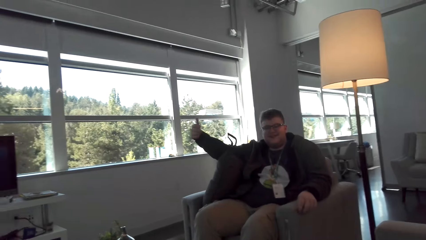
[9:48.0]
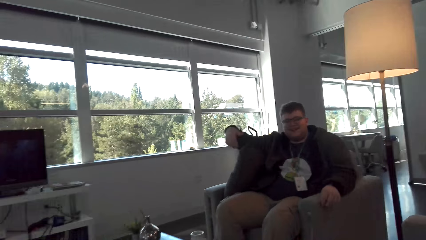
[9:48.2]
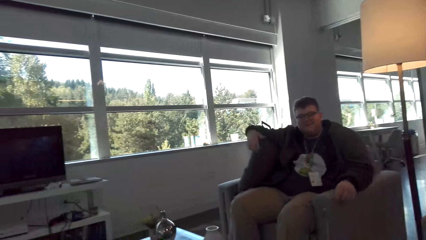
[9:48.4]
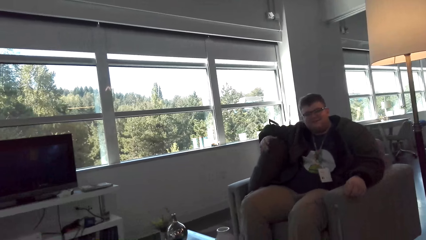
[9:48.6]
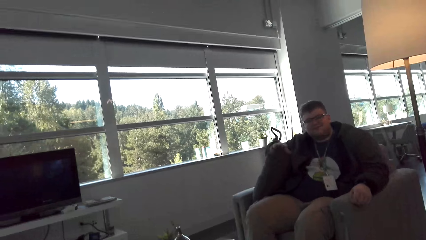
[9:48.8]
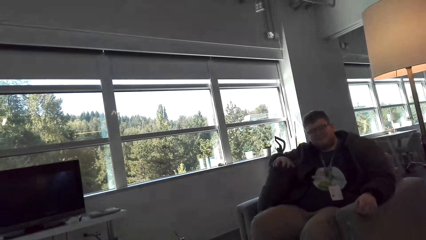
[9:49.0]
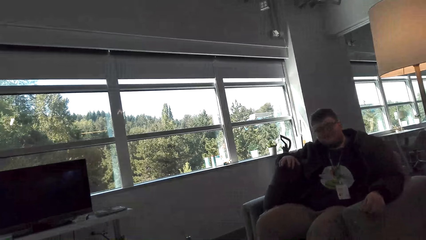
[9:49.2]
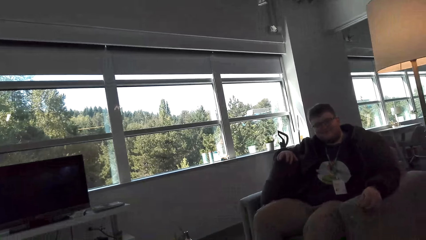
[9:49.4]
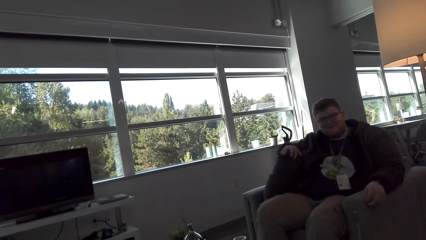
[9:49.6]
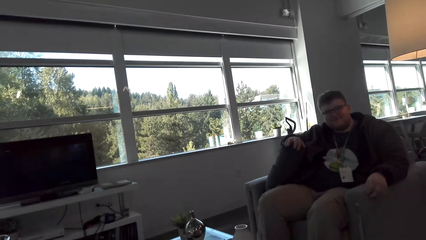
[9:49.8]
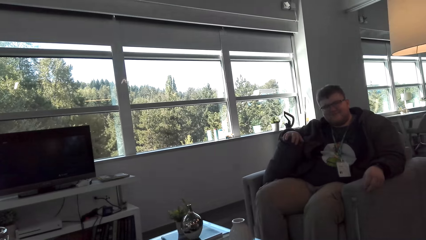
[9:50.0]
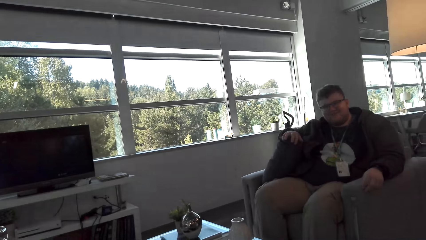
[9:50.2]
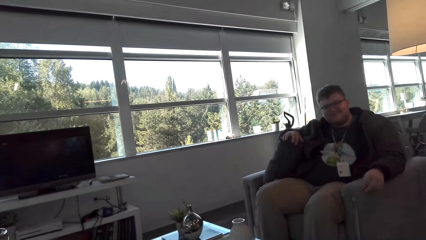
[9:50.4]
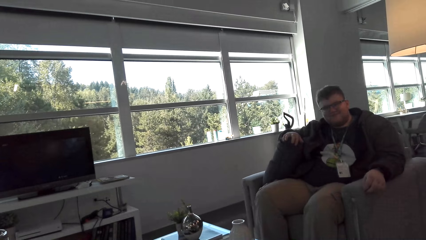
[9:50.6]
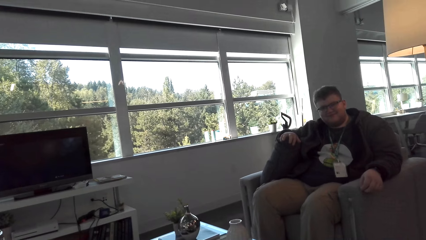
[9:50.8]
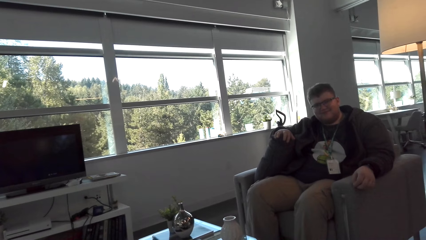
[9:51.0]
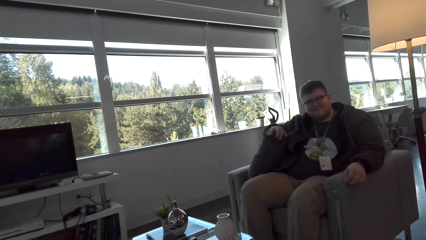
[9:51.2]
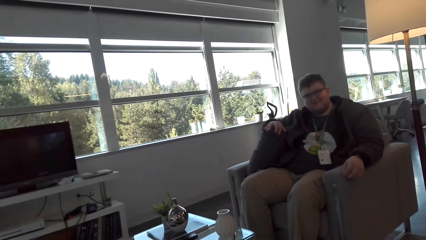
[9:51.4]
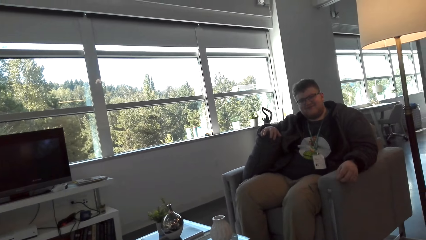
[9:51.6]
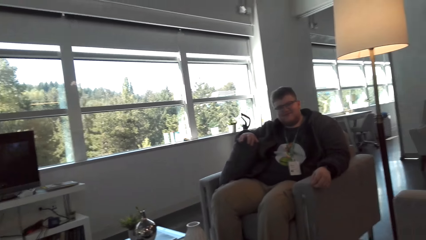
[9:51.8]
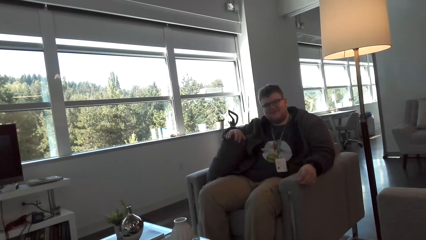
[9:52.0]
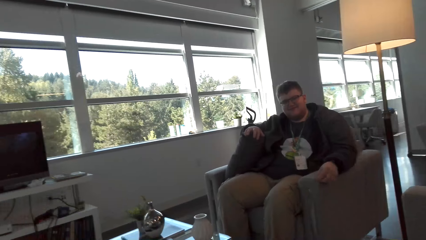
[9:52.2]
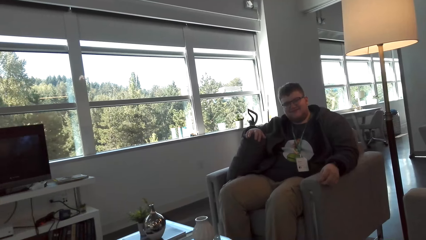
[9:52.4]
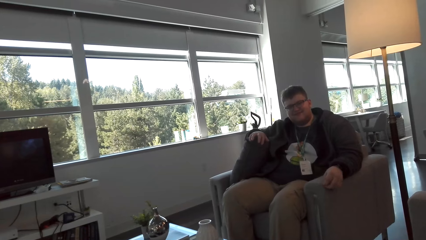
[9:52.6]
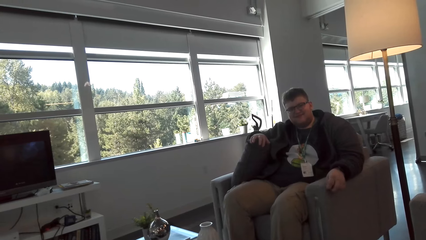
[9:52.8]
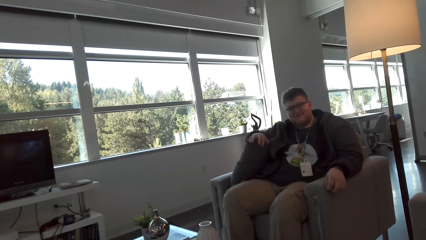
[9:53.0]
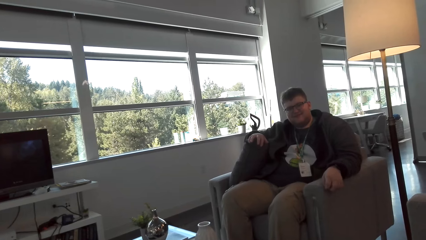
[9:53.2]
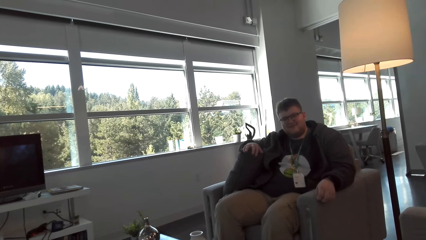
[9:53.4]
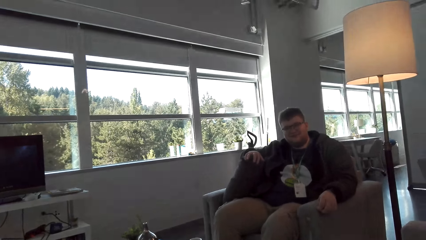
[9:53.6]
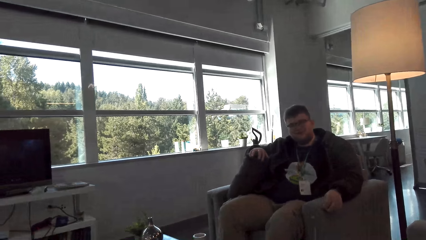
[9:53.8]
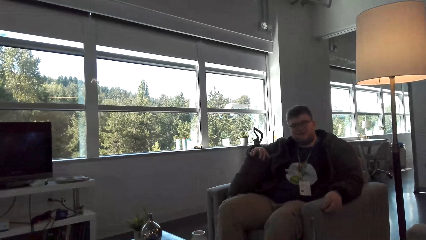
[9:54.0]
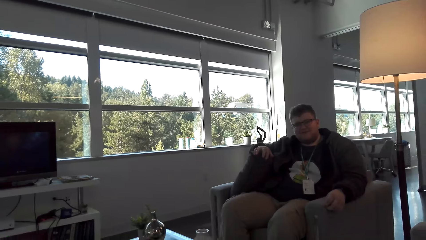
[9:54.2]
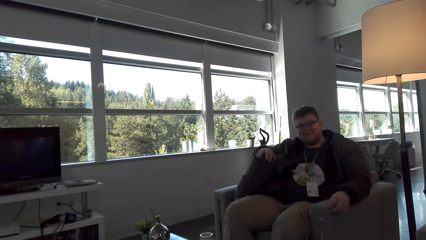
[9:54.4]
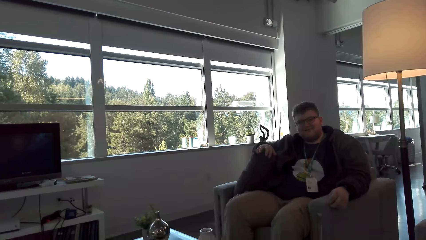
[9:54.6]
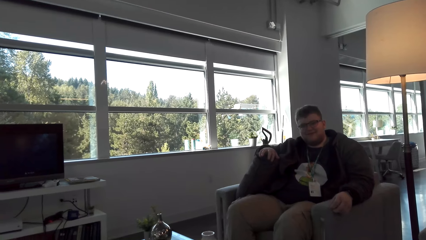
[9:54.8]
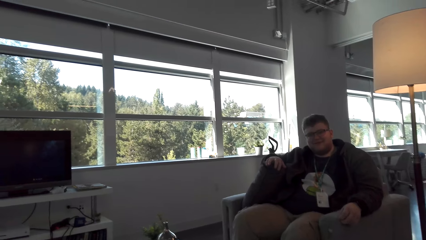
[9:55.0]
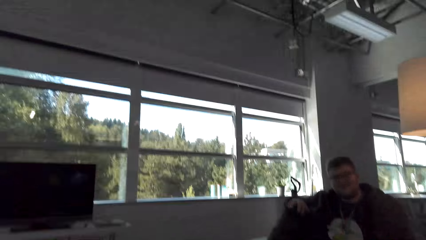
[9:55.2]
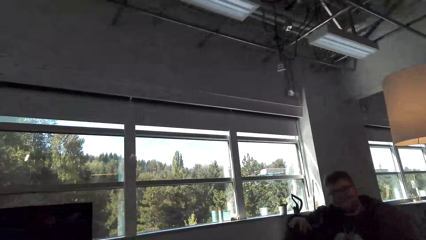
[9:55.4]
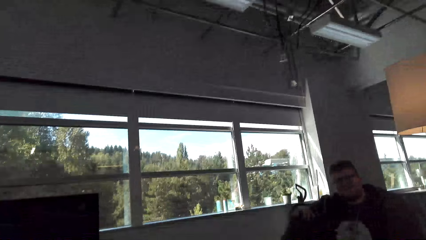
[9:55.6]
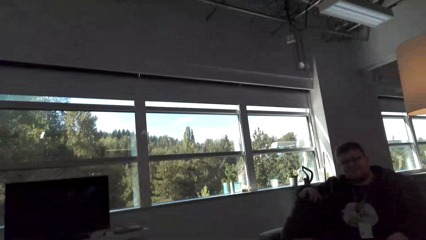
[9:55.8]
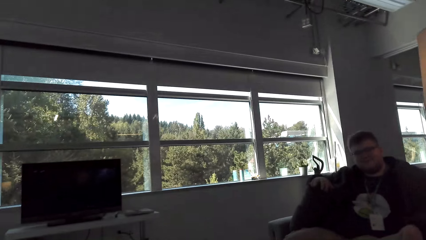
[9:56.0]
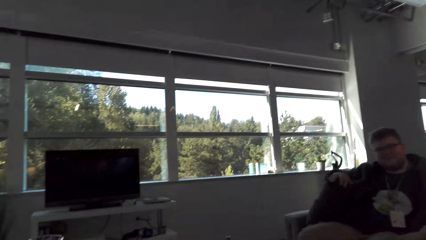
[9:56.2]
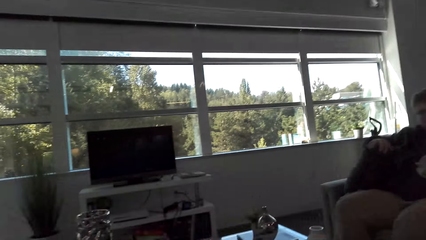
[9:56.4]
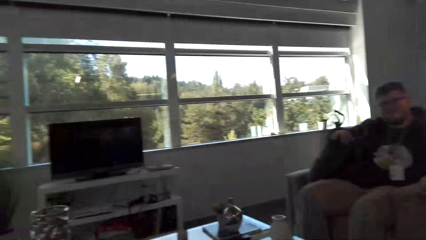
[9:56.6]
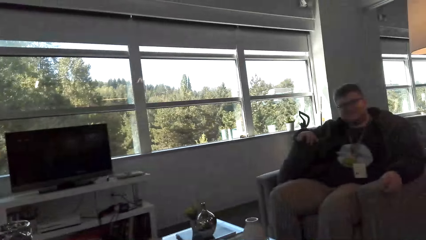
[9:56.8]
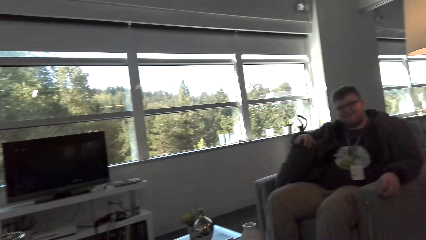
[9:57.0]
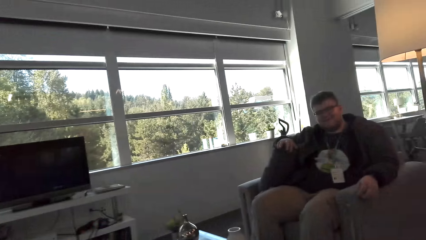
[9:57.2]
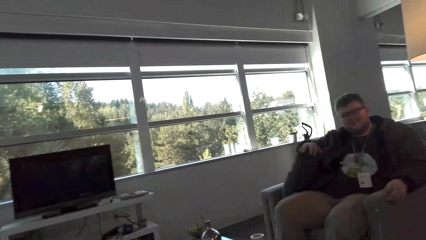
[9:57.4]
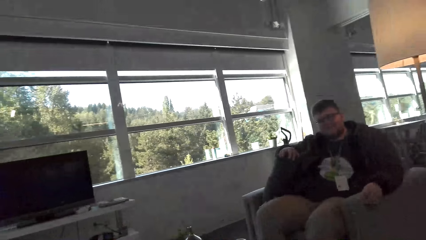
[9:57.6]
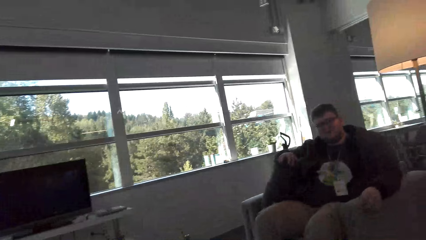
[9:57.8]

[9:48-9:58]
A man puts his hand down. The camera wearer looks at the man.

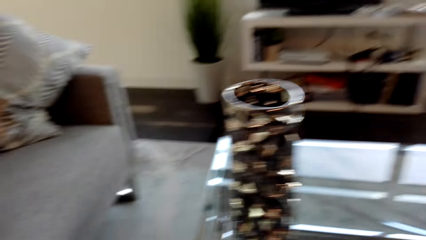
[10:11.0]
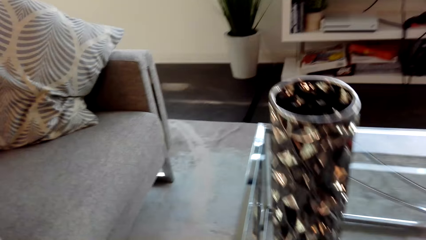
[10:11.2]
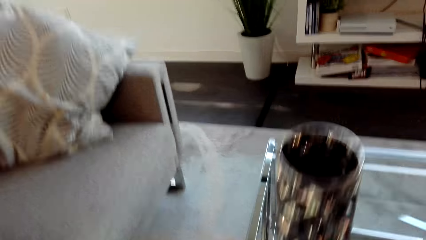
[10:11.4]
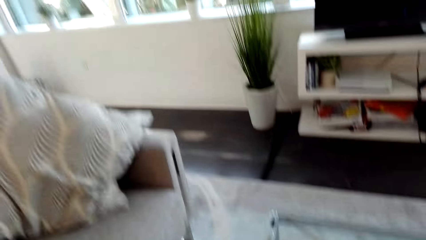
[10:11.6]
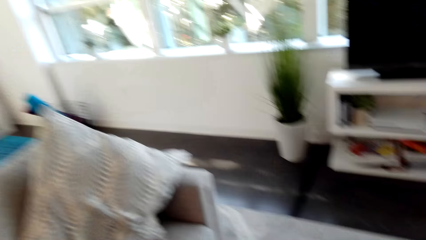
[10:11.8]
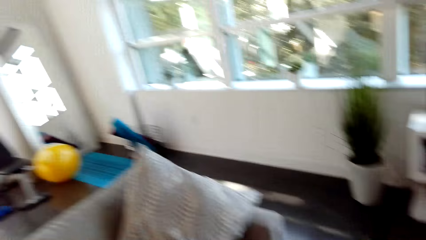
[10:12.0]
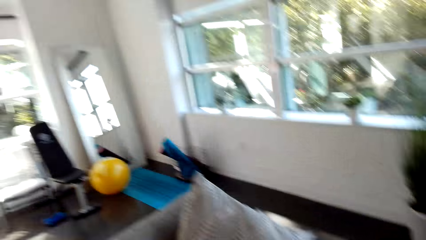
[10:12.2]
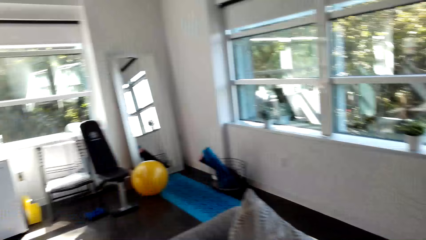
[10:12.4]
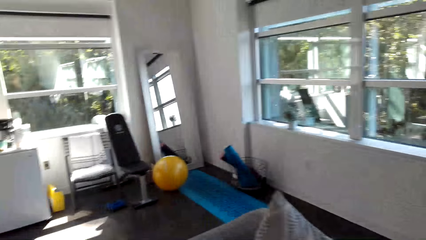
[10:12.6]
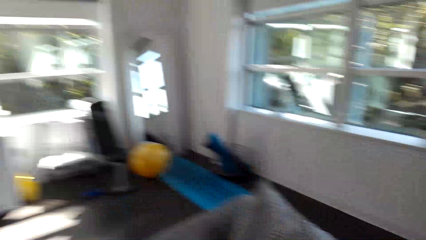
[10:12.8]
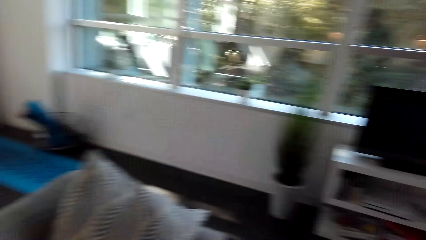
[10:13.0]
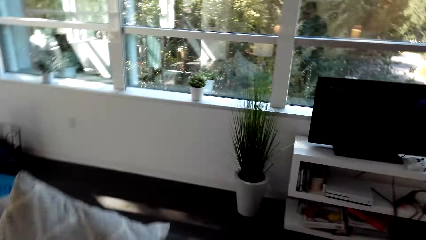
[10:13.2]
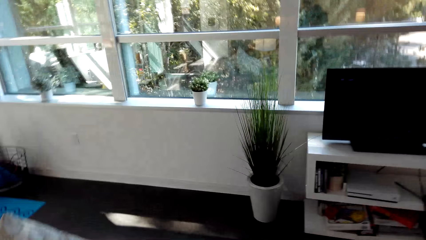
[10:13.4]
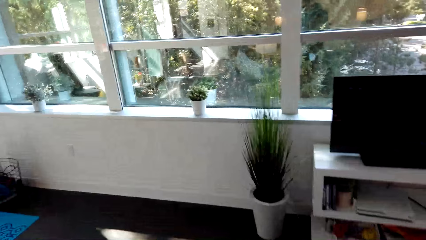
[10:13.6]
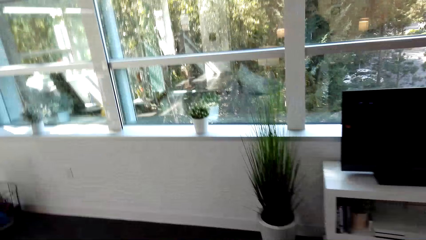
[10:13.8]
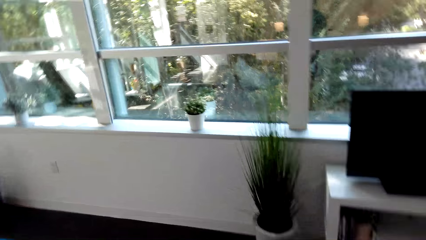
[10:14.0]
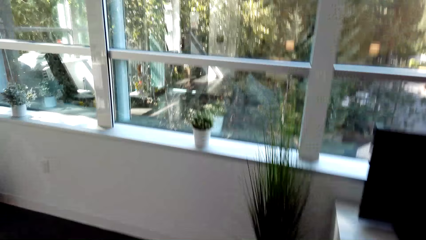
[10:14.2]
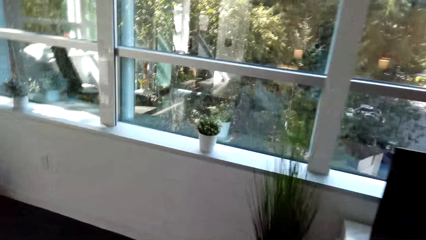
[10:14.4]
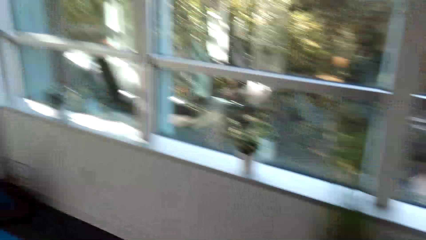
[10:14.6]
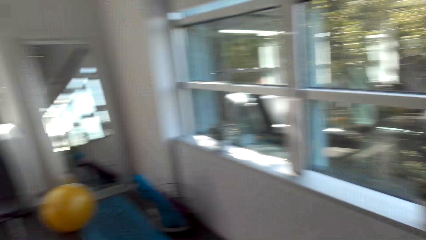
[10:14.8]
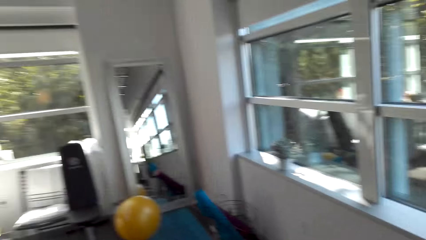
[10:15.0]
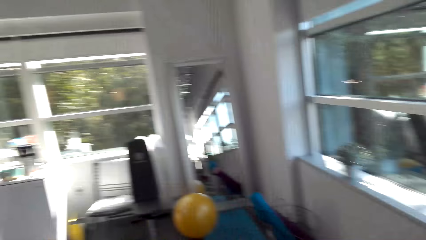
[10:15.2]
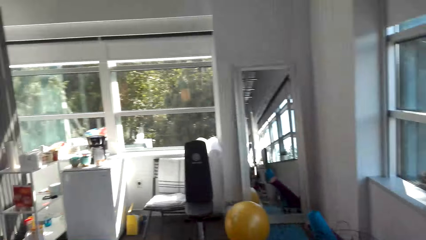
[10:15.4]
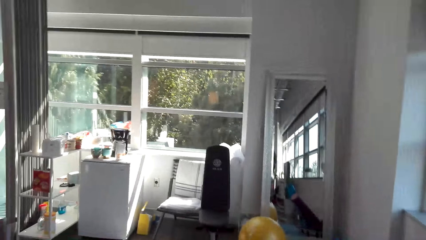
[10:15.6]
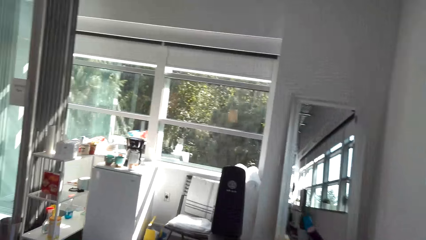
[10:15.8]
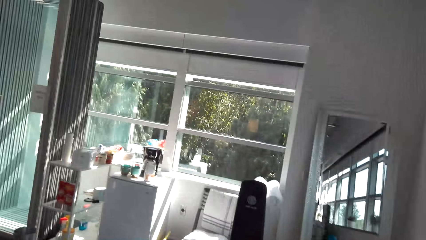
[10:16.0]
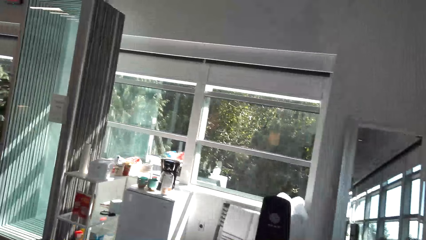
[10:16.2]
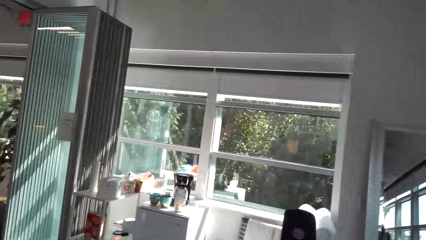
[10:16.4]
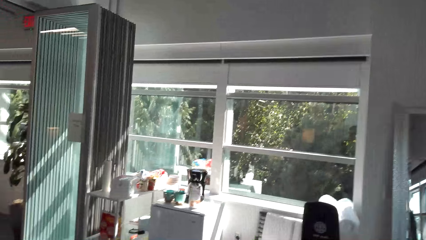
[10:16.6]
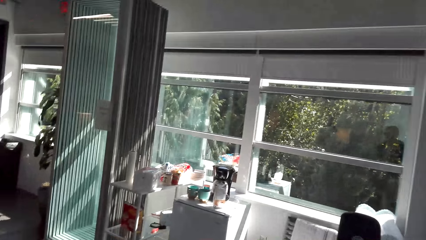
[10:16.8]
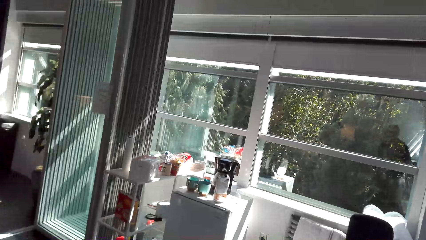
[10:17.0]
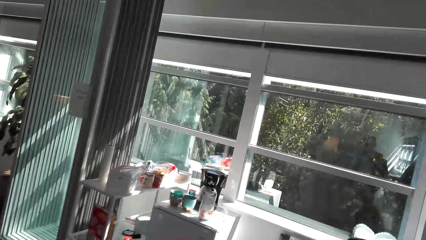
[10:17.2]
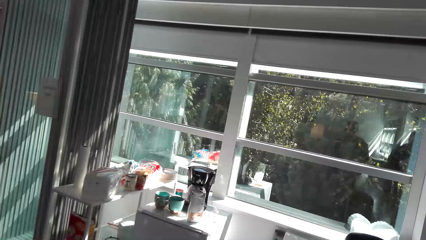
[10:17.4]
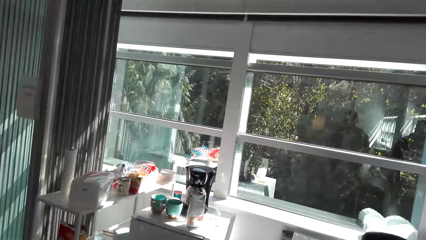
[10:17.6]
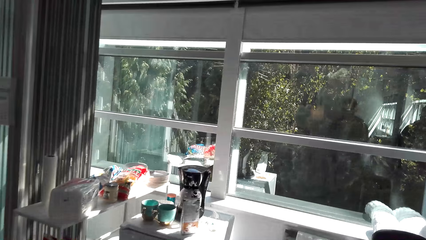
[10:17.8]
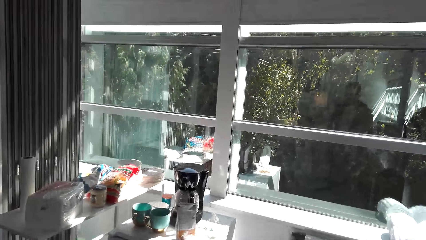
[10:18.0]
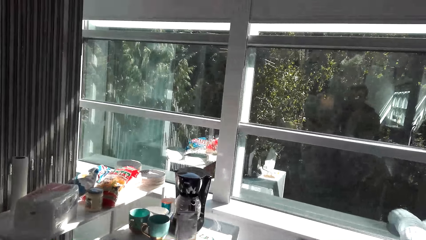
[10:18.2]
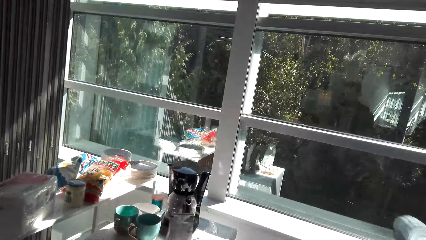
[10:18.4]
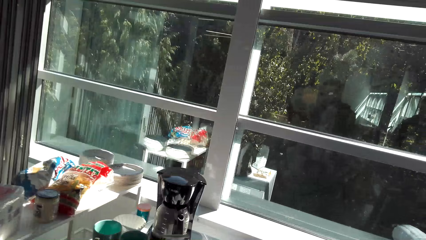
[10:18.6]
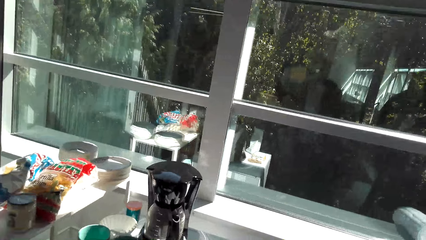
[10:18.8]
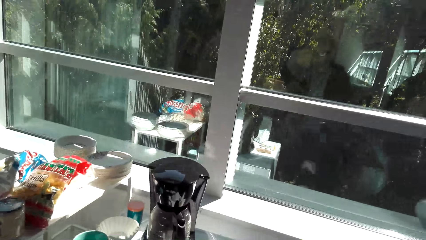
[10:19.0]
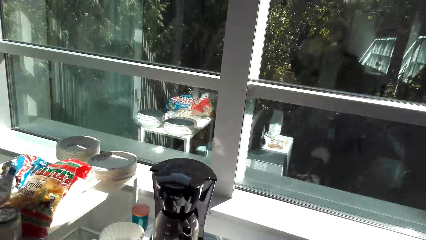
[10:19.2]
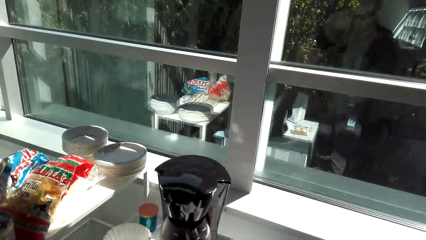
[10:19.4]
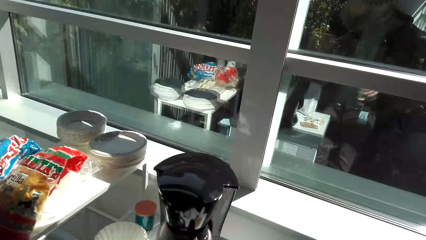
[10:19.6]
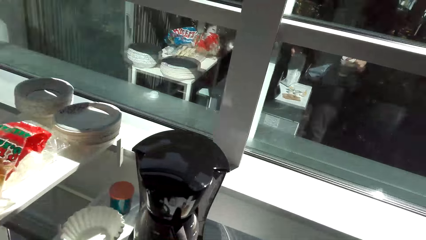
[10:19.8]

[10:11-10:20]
The camera wearer walks towards the coffee maker.
